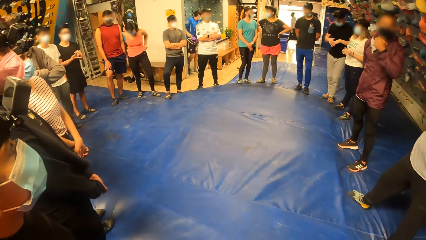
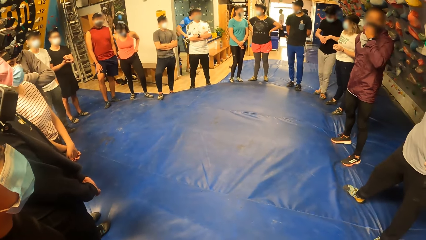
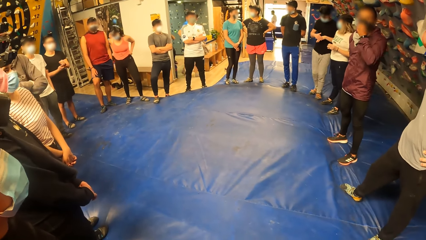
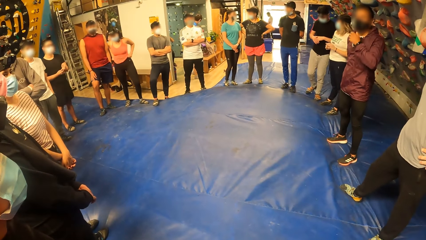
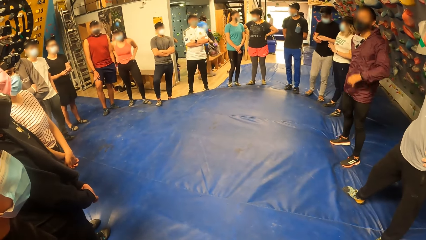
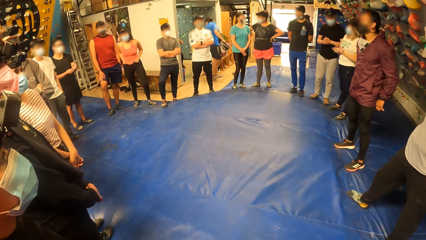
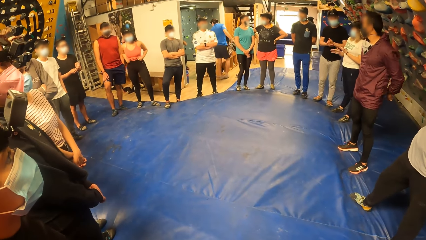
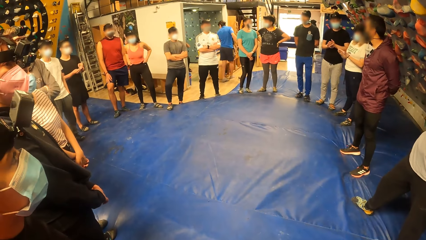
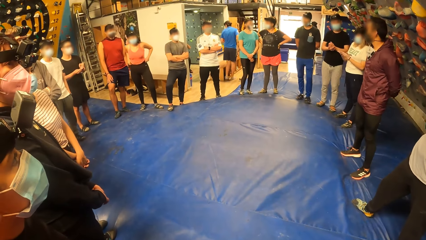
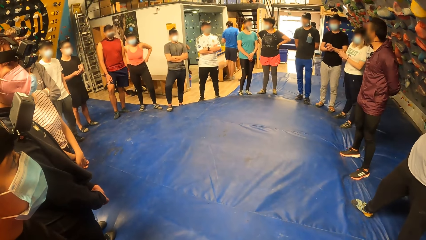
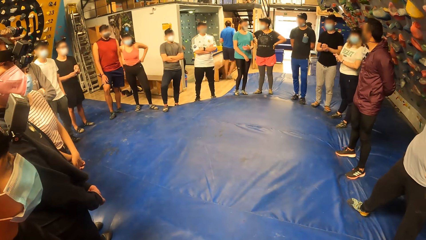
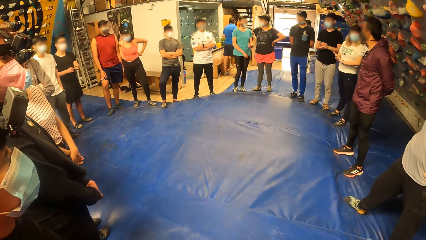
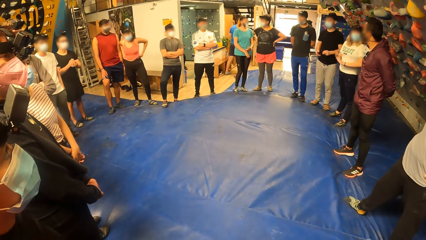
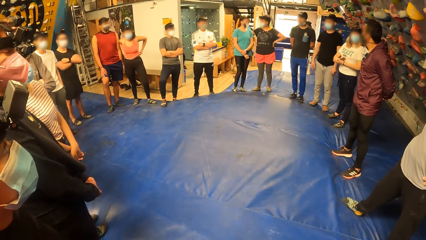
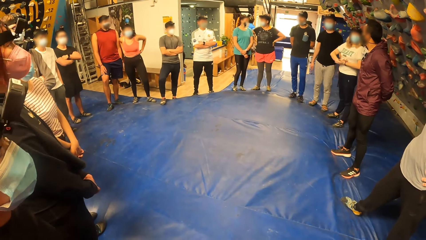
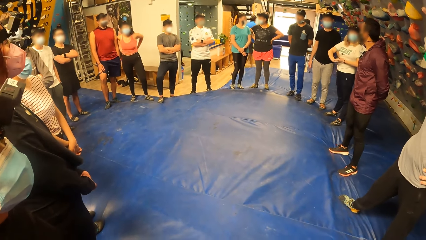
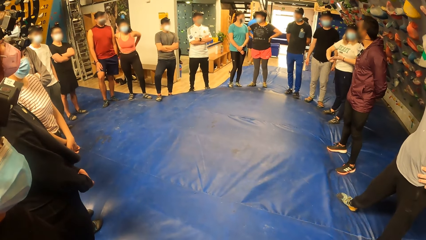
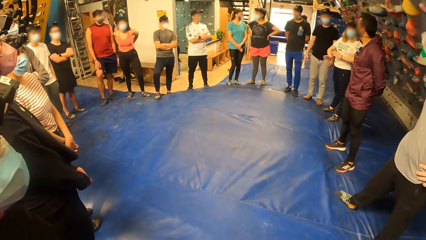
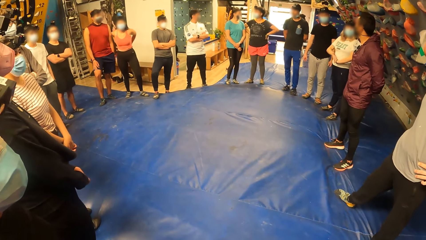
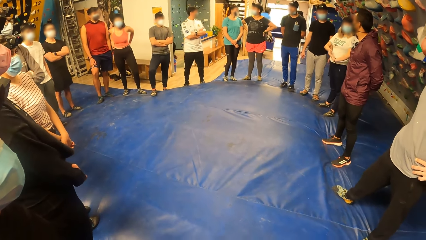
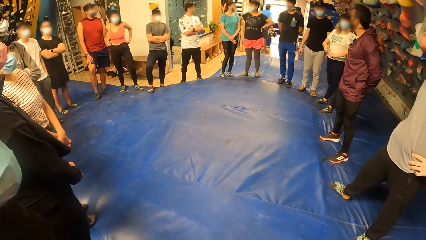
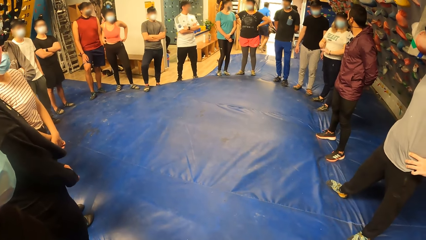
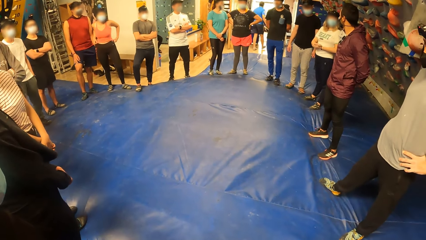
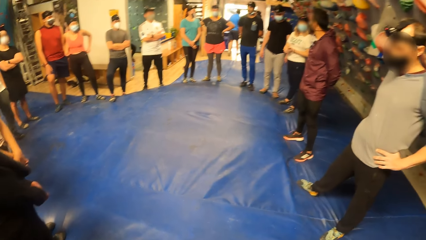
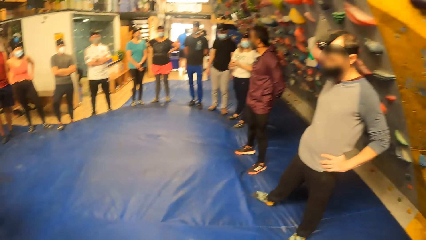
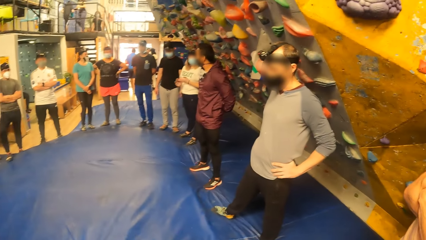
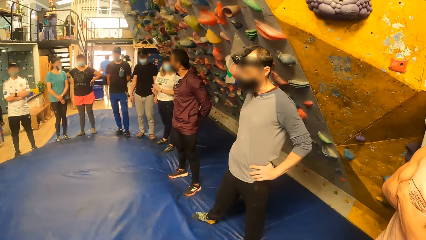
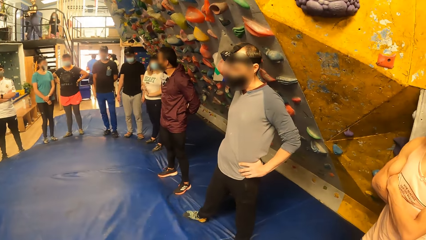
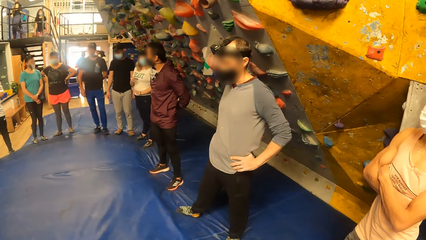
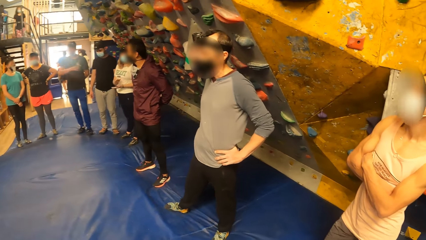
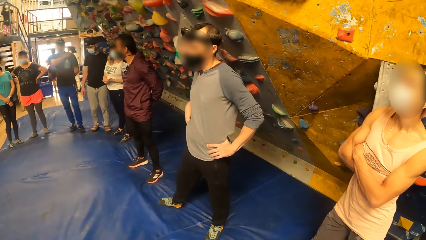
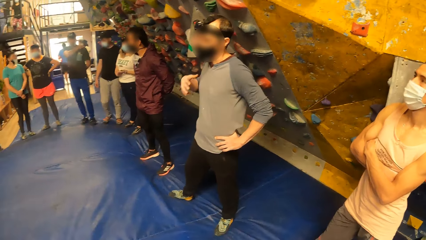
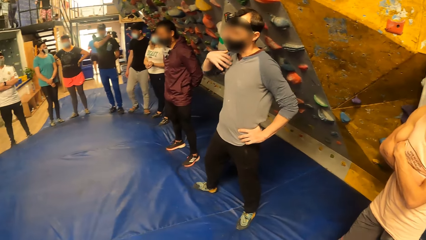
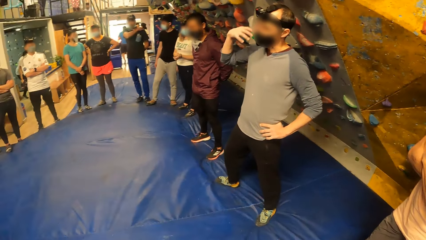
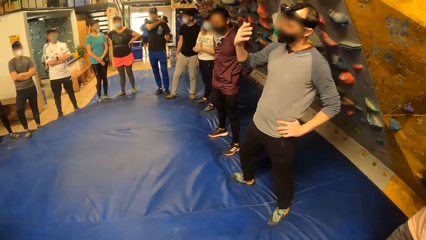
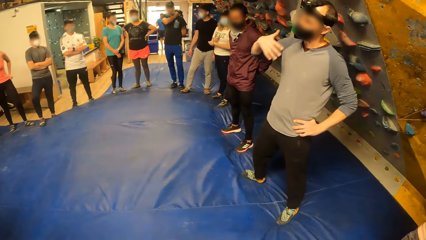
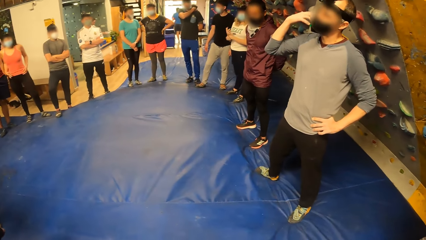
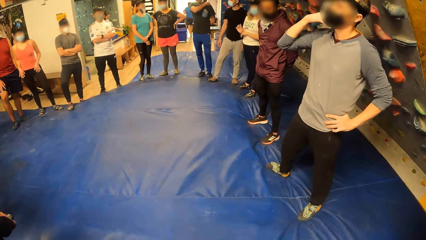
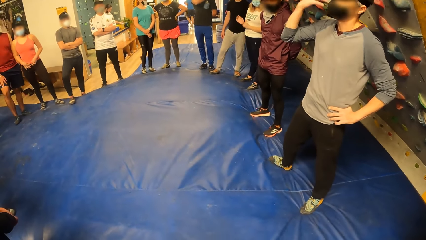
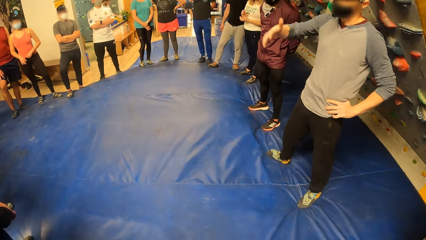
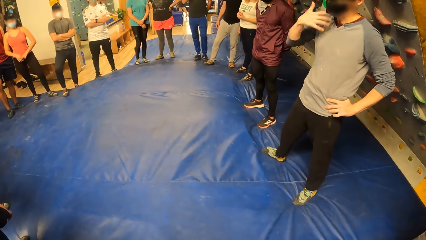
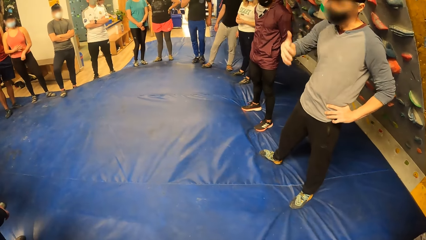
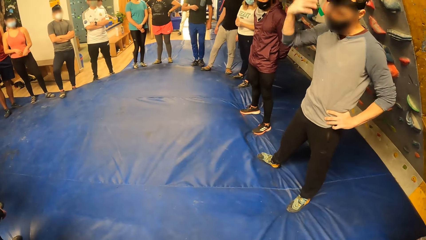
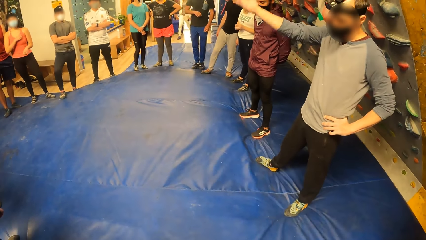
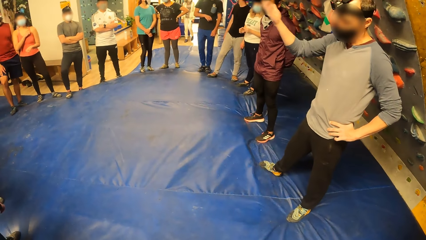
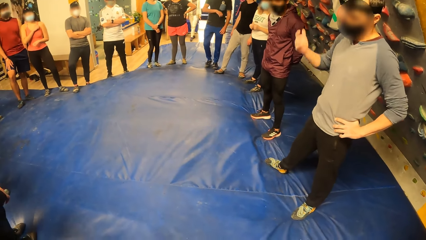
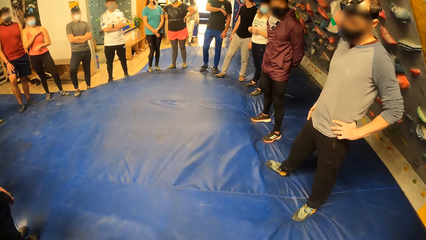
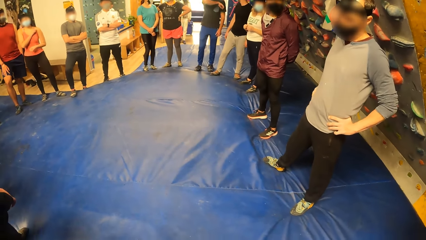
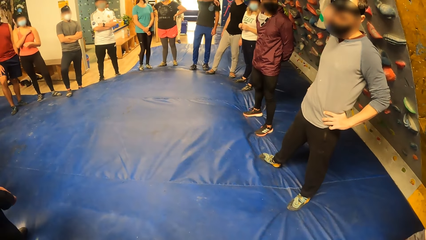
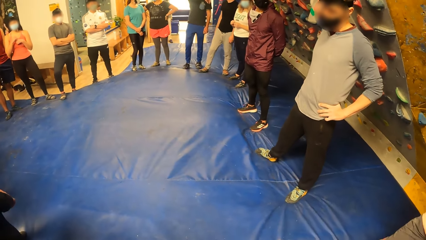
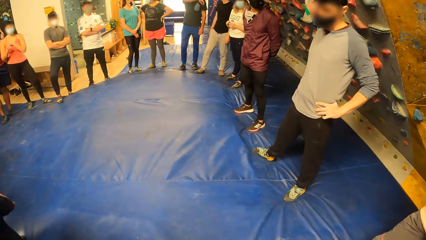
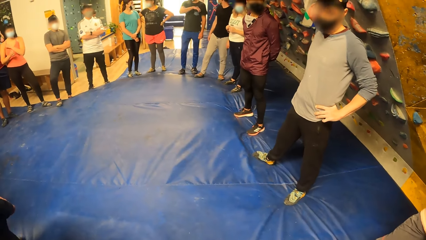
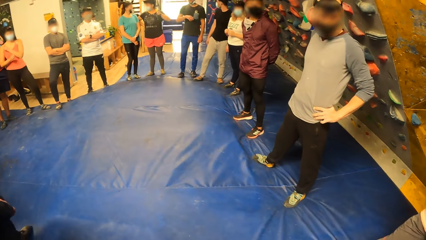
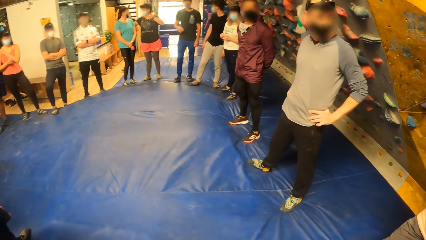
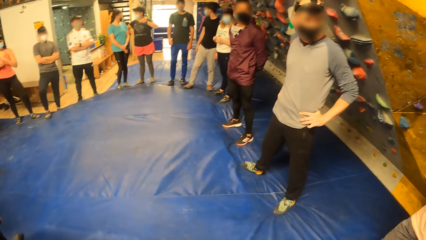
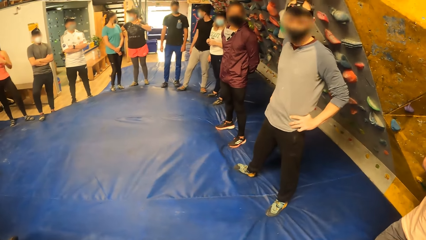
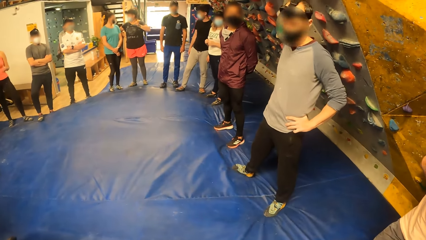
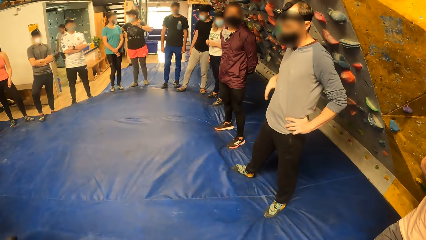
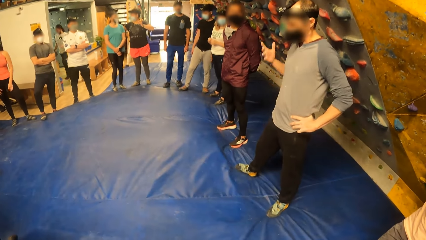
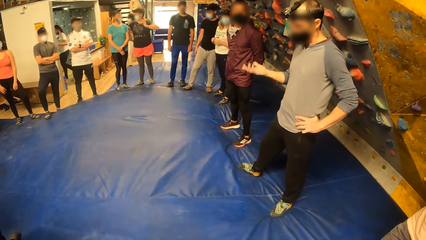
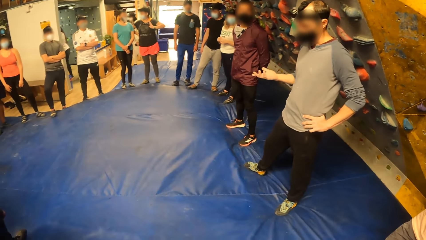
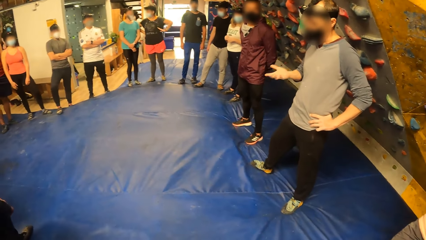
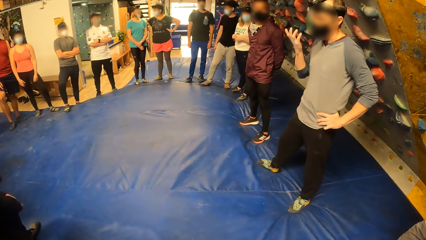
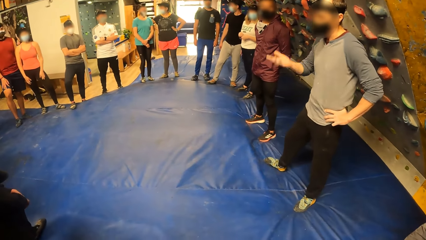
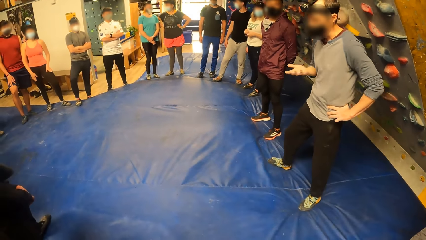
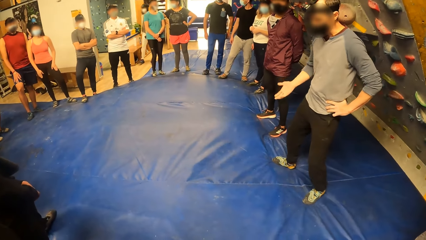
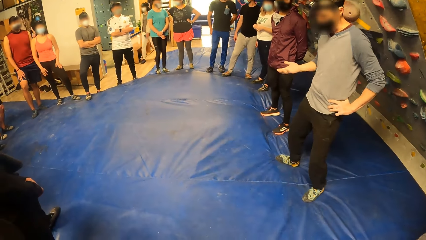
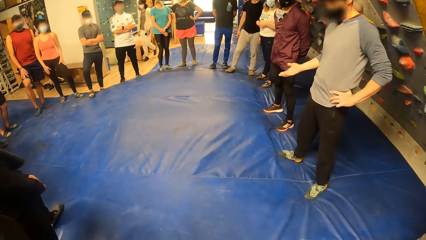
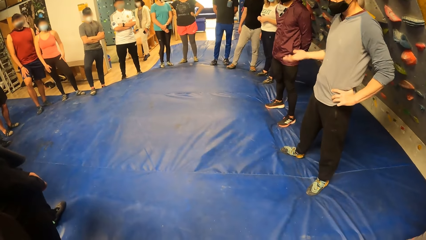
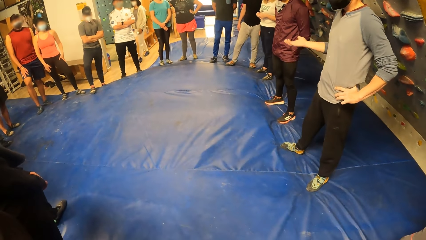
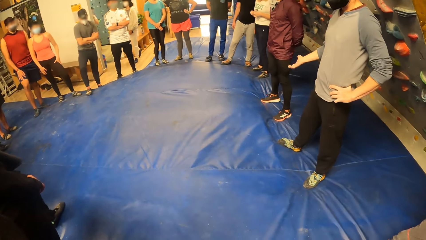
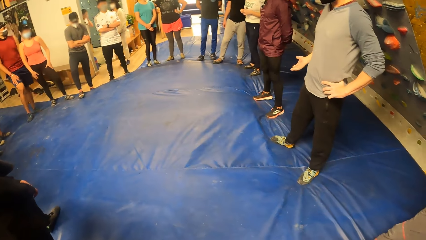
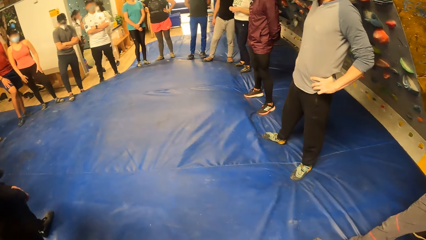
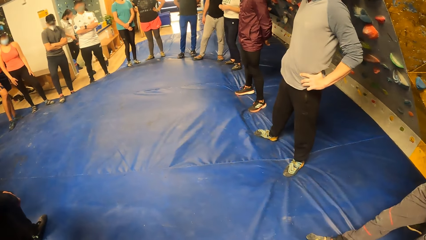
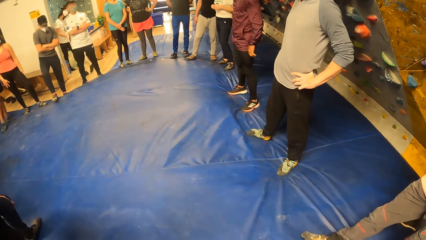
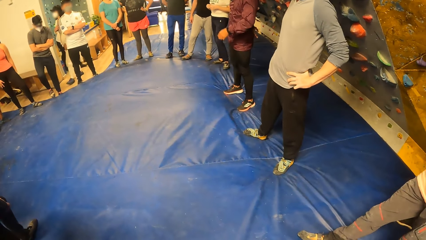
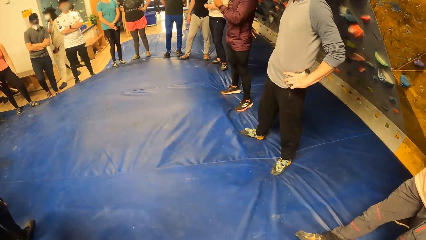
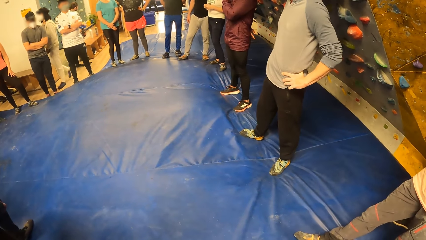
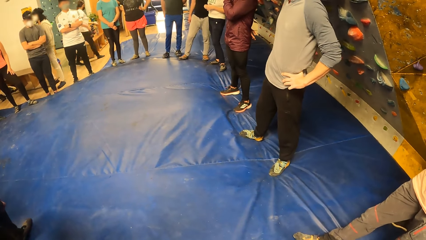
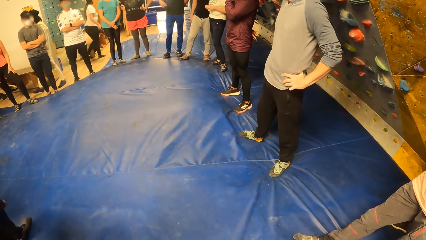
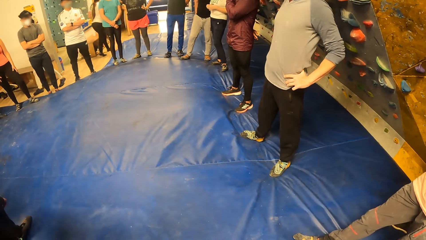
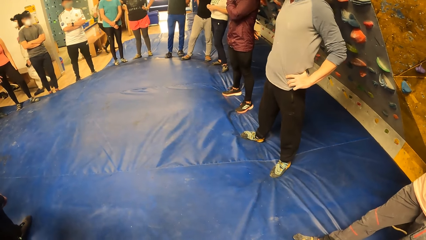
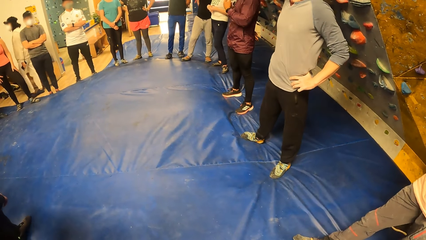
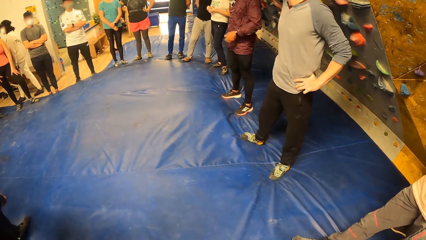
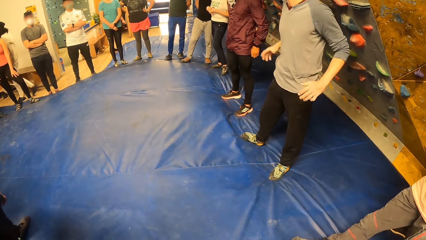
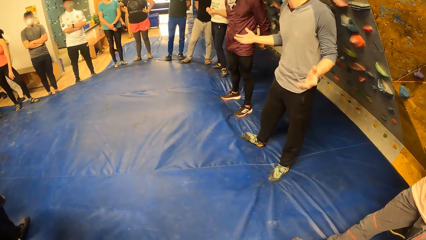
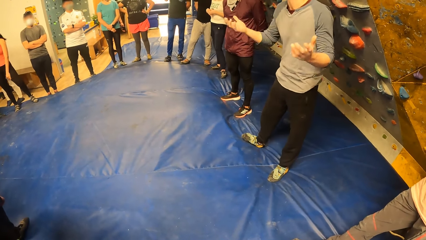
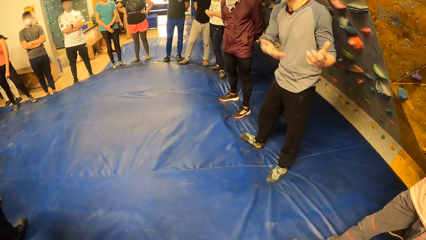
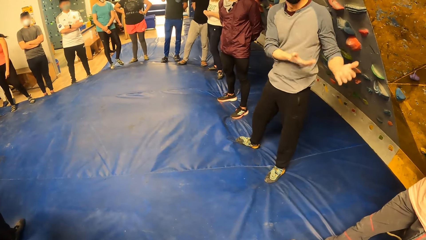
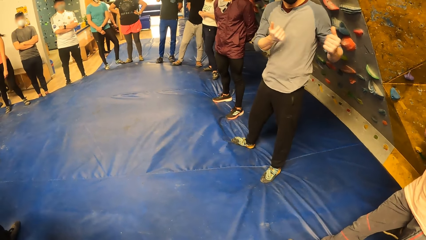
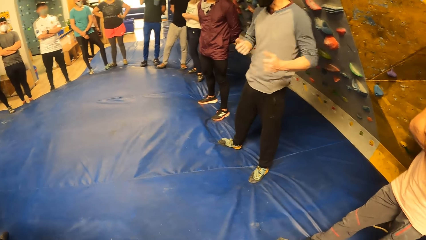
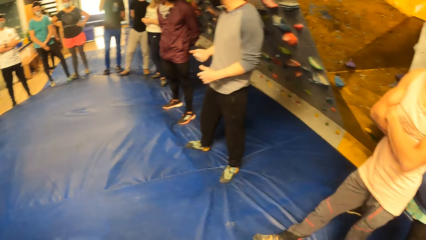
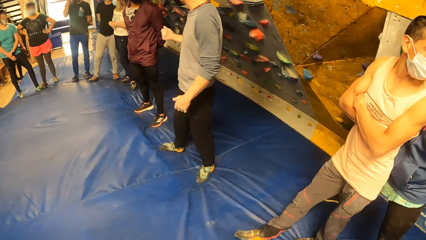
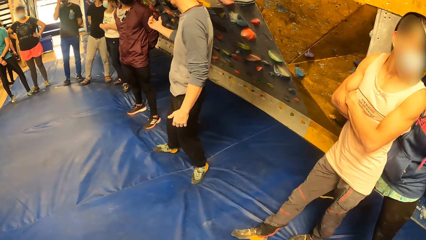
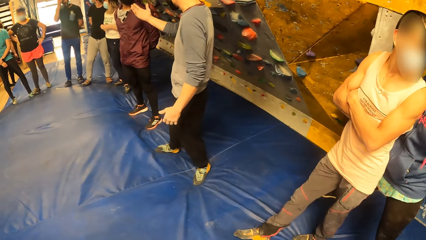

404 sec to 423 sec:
The camera wearer stares around. They look around. They focus on the floor.
